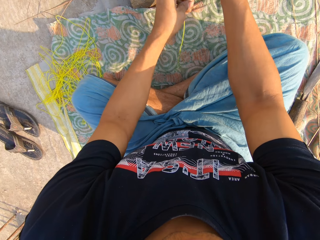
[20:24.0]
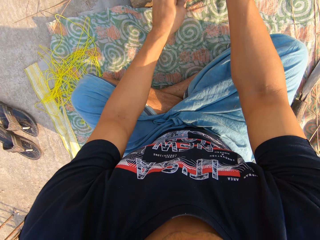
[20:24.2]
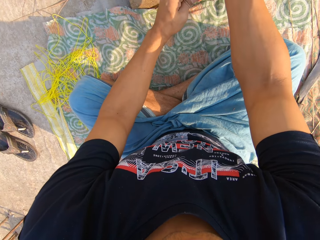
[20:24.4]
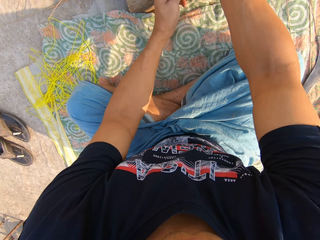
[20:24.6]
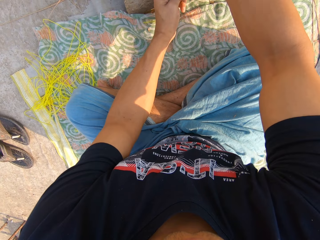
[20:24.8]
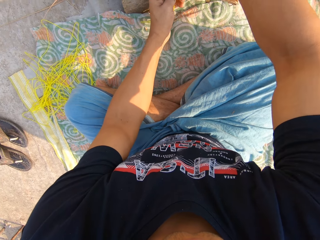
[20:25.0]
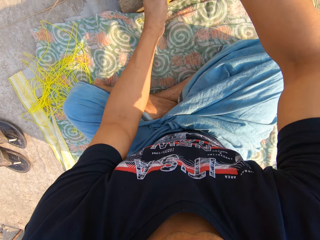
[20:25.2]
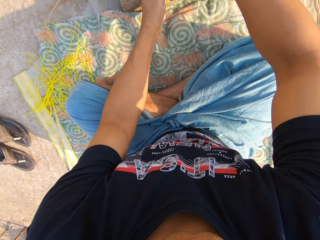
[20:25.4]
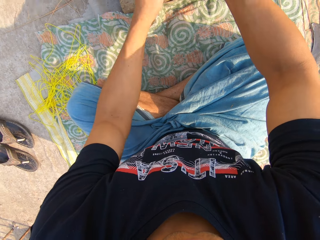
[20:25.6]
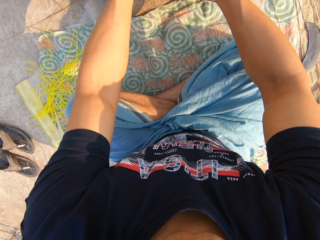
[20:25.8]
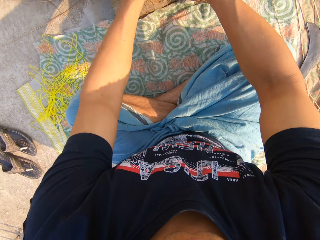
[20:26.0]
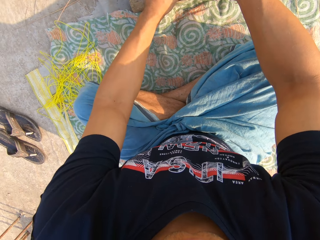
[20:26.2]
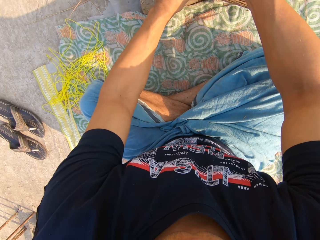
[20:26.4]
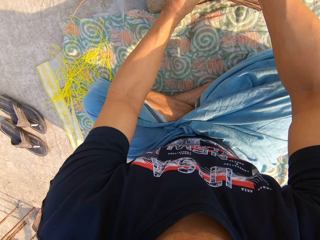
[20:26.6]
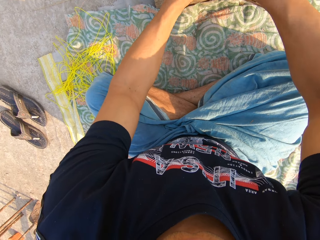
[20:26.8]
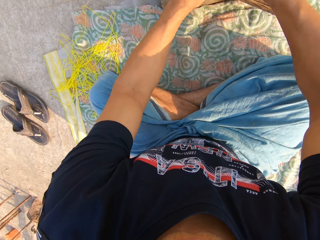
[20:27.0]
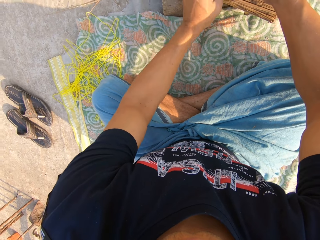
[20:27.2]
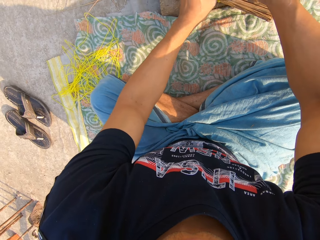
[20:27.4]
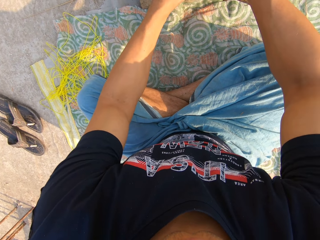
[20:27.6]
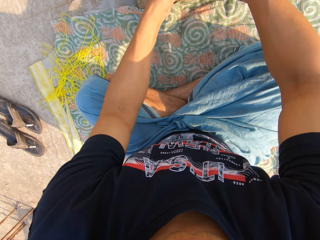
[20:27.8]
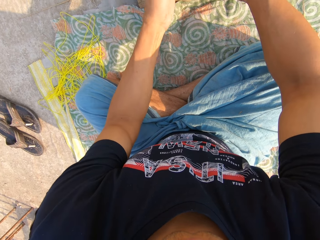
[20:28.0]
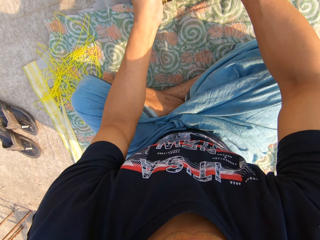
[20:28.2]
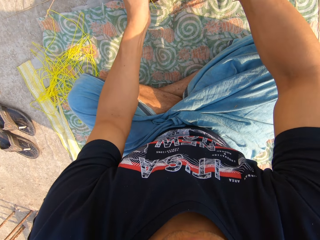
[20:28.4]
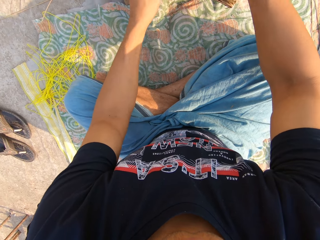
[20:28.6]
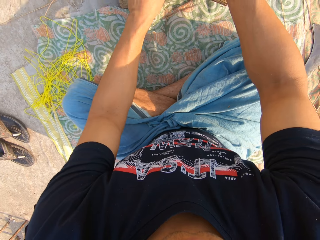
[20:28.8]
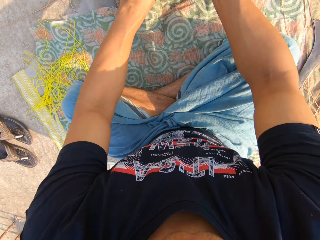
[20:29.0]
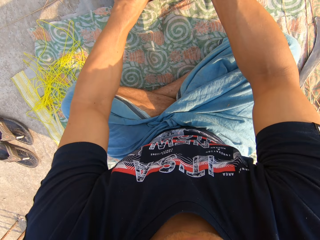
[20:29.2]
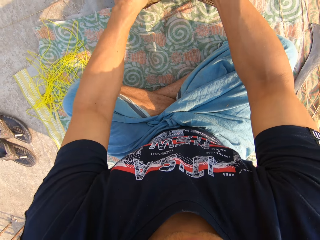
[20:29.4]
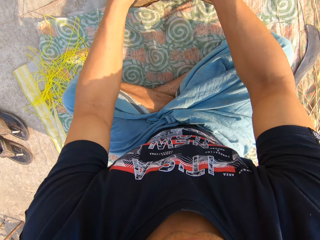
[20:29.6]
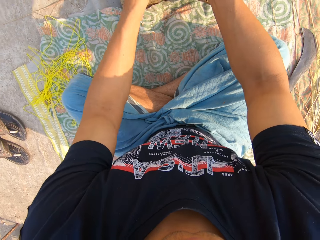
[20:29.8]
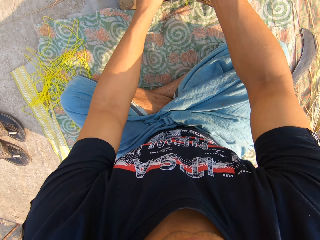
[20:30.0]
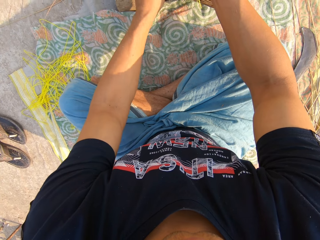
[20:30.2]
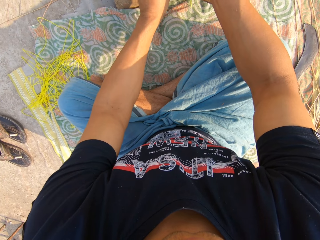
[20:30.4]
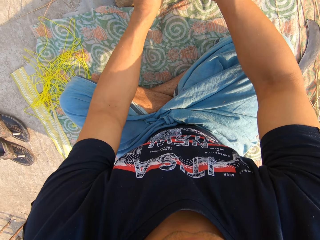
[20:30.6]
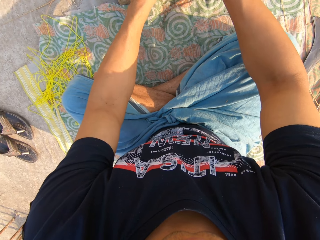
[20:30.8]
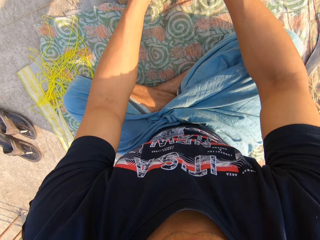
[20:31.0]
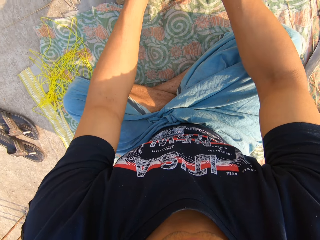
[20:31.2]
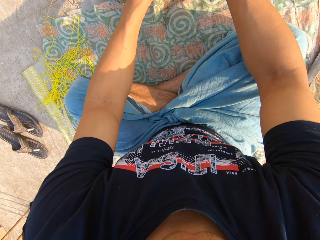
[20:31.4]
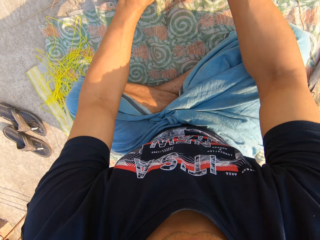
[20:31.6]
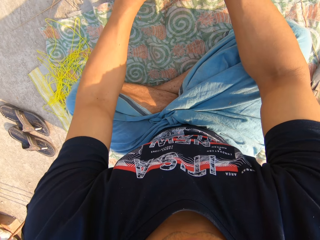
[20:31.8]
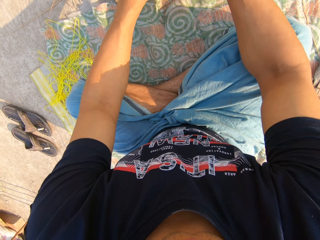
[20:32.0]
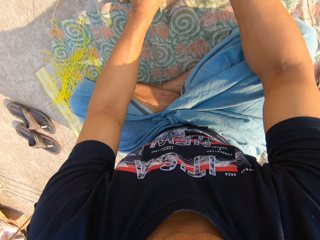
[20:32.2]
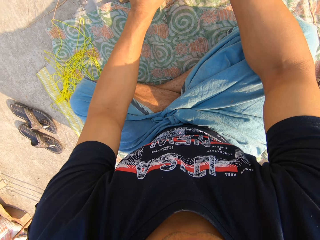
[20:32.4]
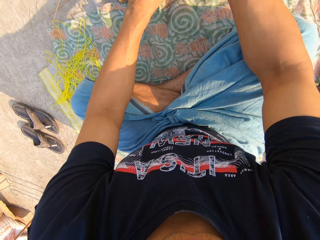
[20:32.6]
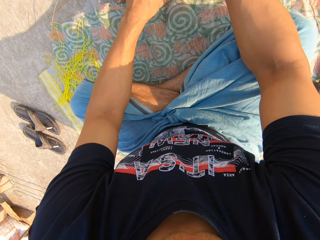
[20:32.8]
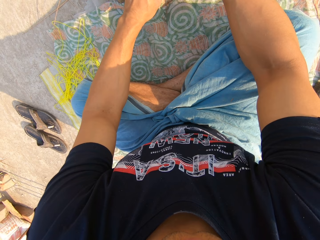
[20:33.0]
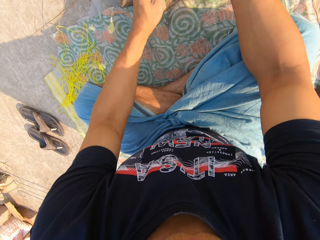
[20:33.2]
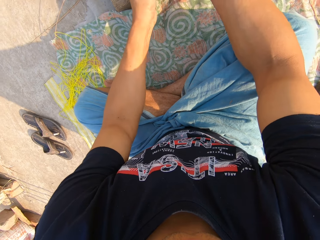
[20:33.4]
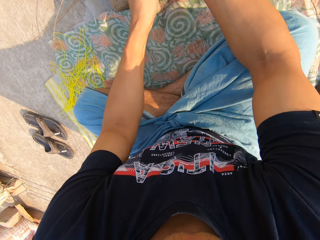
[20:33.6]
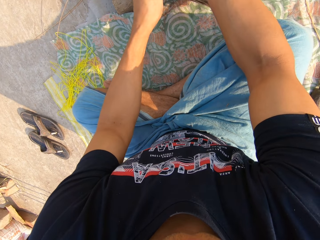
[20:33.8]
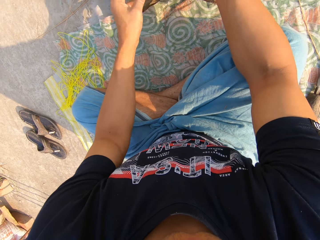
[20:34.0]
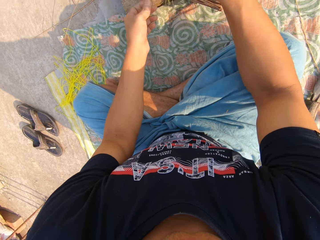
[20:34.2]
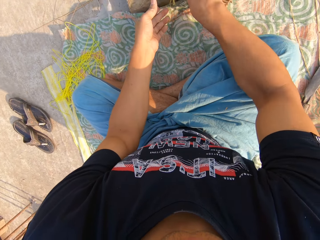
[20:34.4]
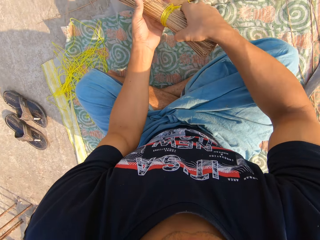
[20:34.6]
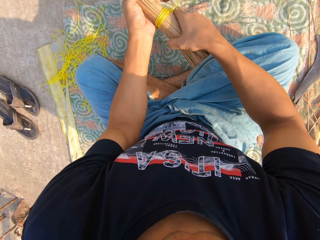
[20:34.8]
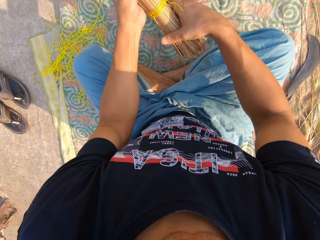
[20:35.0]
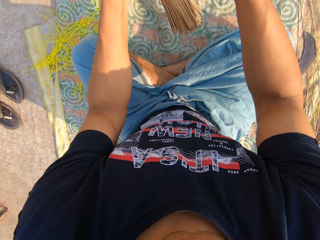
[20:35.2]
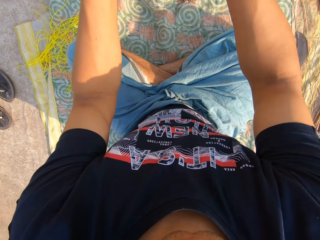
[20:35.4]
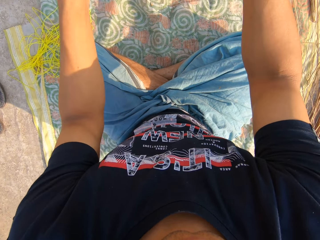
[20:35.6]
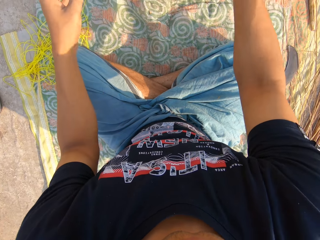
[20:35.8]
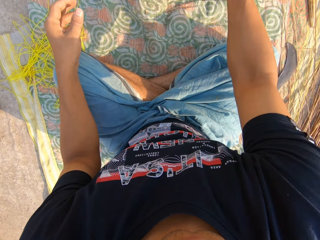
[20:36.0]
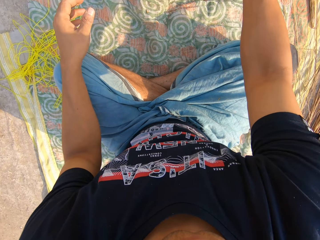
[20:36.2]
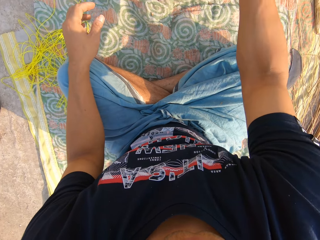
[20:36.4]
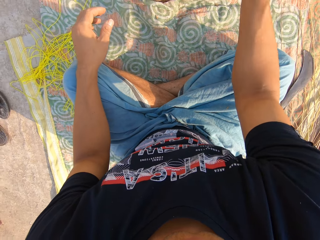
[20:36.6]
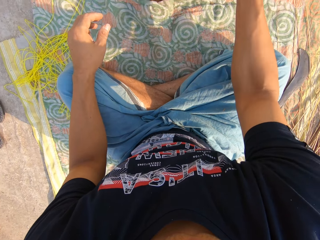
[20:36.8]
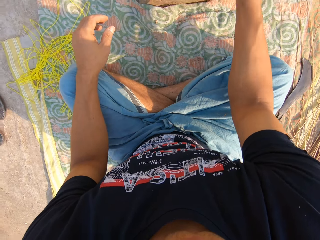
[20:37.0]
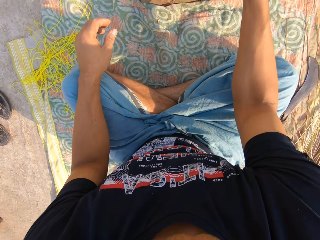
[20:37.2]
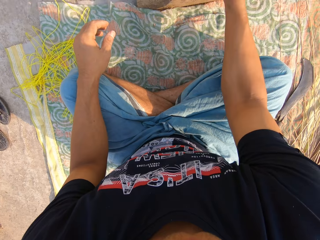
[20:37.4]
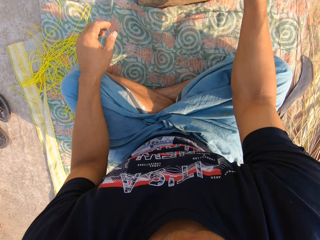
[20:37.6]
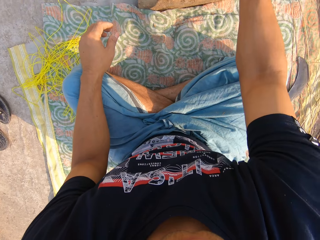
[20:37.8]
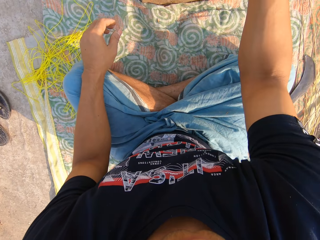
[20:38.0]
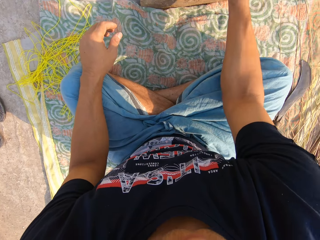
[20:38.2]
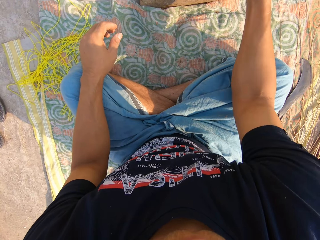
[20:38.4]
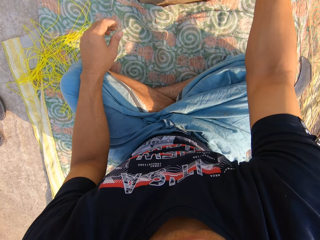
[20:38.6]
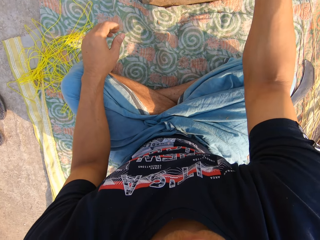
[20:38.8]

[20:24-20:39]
The camera wearer picks up the broom and hits the broomstick on the board.

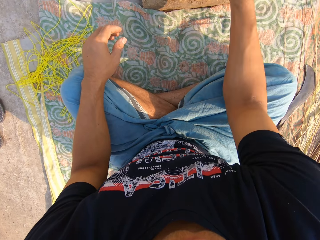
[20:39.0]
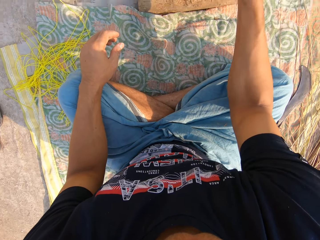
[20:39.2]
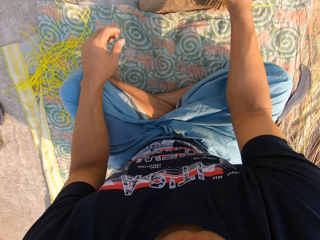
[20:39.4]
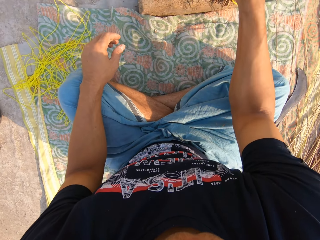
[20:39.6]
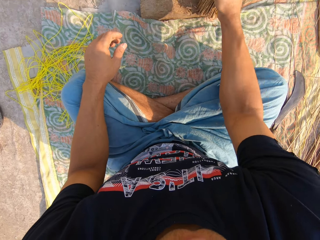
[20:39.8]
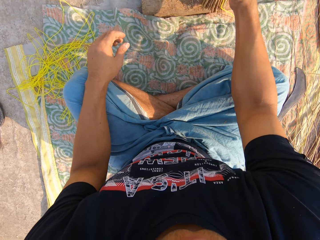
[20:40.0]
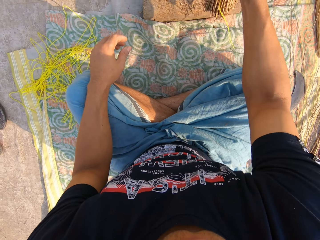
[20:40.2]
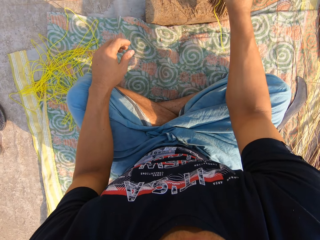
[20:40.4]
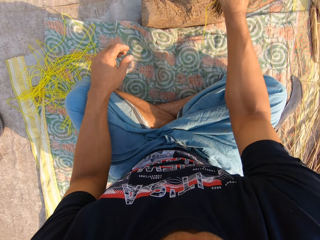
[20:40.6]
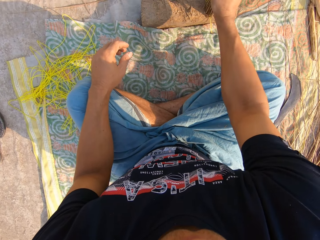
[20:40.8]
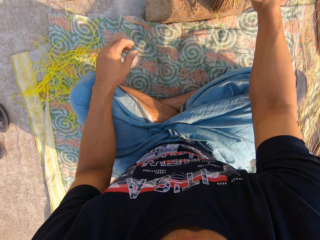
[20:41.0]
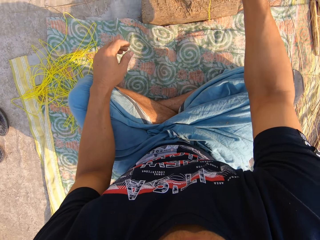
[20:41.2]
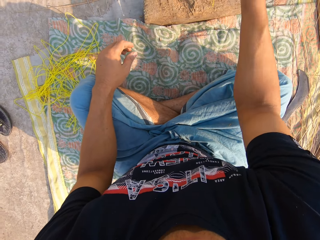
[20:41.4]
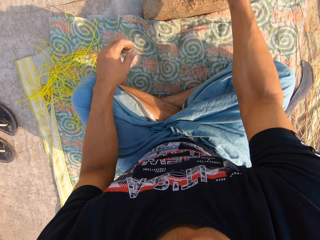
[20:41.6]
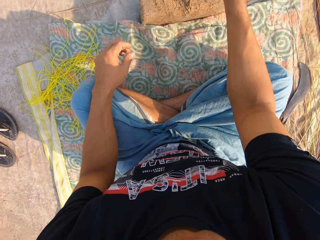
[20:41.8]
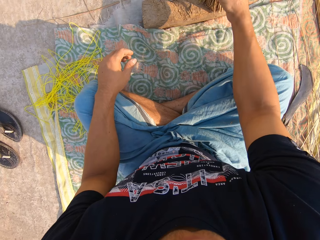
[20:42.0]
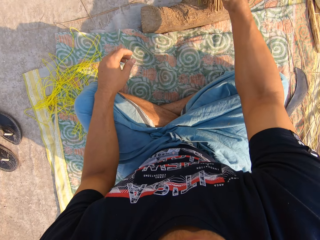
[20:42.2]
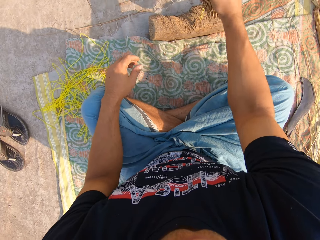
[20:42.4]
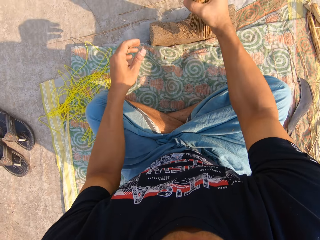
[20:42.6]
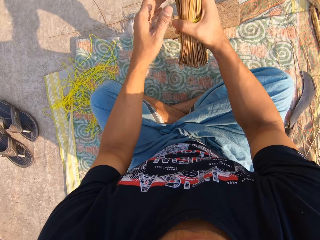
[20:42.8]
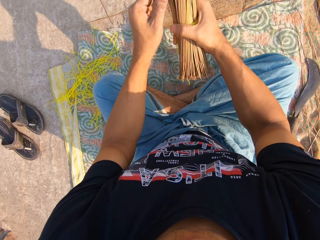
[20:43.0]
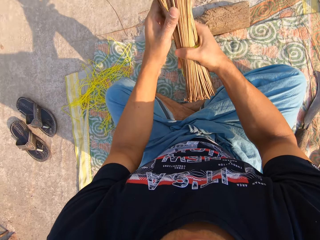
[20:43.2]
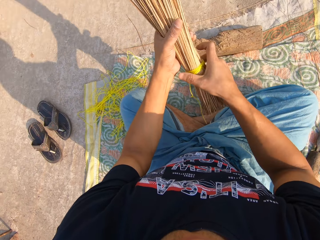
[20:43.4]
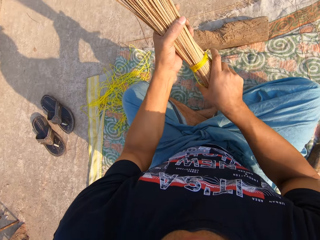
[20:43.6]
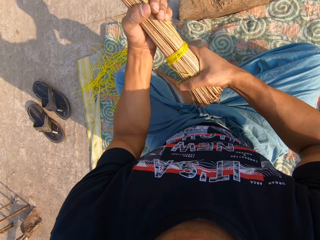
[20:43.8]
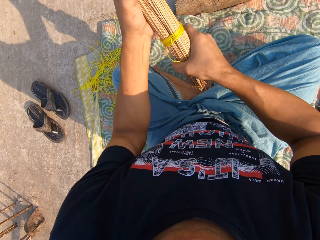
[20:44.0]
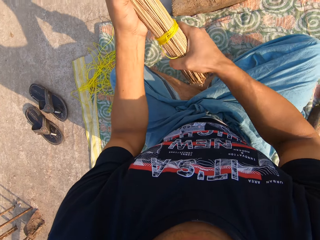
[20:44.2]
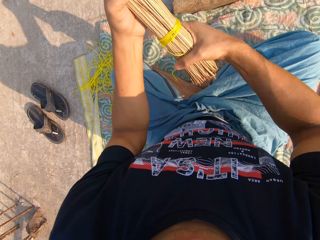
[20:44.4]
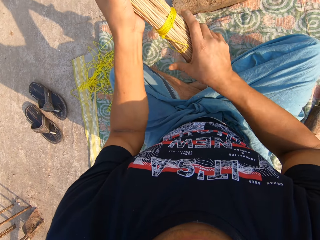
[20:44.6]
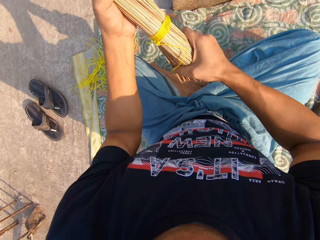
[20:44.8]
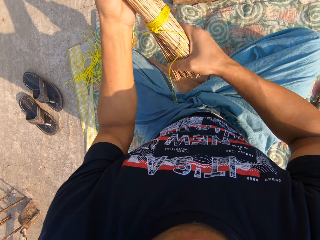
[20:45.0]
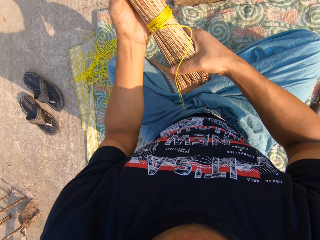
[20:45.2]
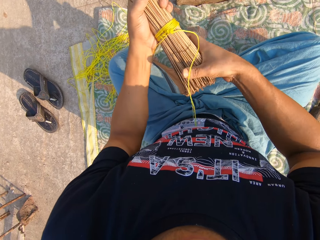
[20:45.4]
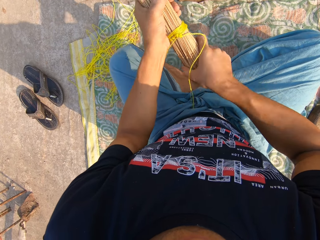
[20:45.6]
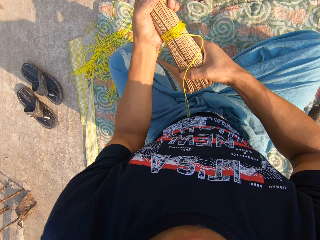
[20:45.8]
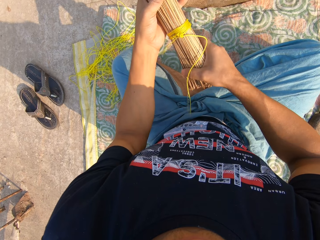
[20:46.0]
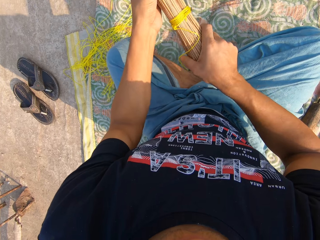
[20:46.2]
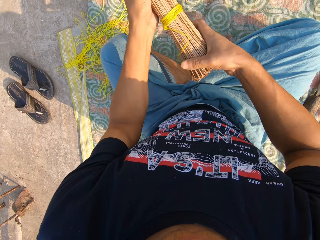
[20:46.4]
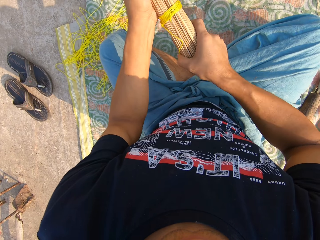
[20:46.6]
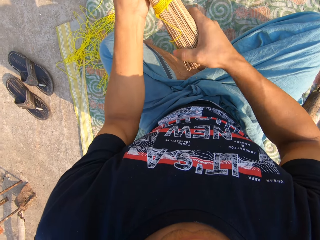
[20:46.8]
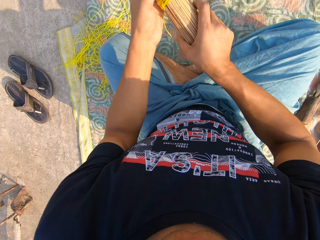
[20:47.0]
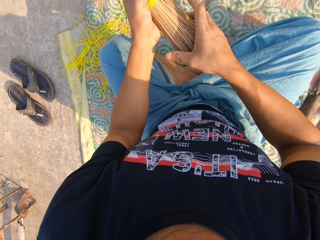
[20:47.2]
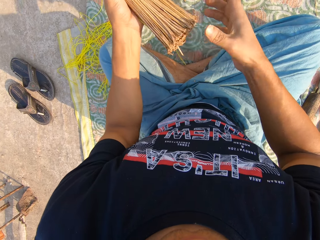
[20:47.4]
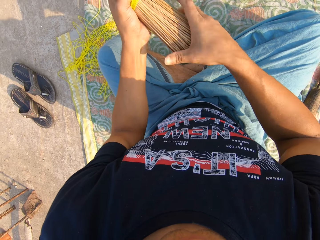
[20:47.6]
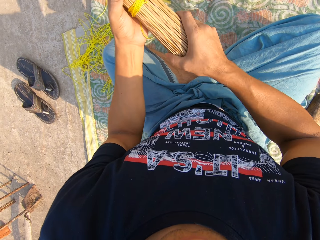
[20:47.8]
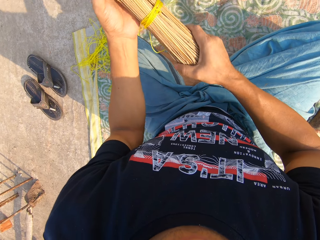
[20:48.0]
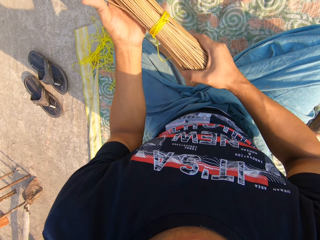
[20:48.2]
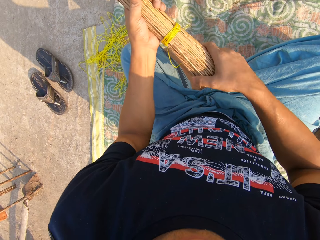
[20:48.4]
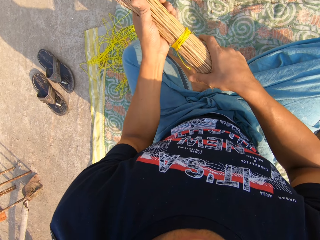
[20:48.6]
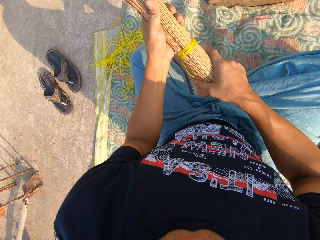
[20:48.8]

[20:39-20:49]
The camera wearer hits the broom on a wood with his right hand. He adjusts the broom with both hands.
